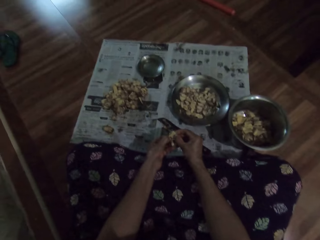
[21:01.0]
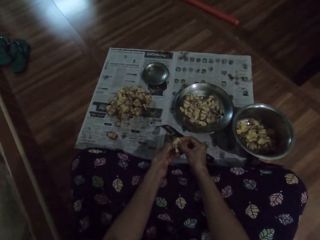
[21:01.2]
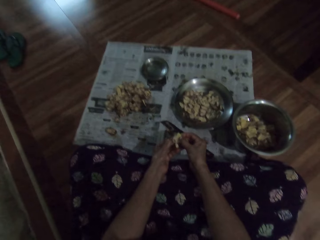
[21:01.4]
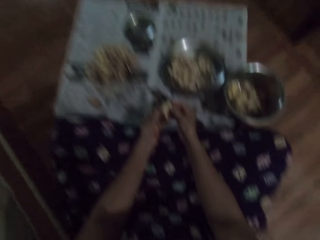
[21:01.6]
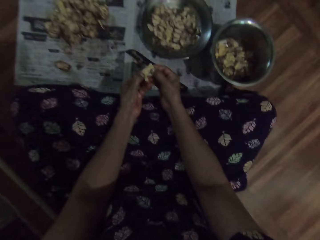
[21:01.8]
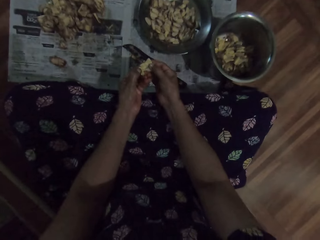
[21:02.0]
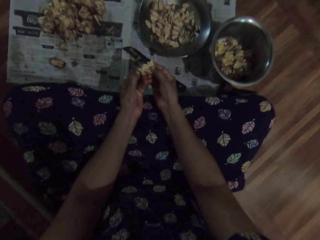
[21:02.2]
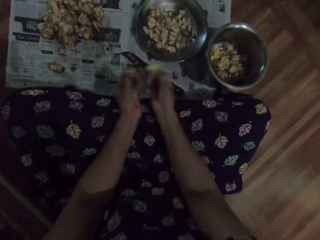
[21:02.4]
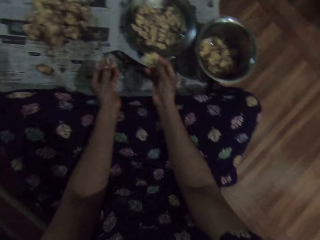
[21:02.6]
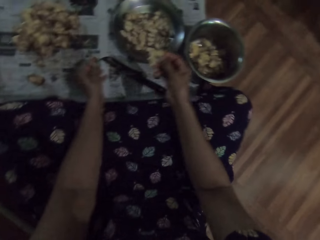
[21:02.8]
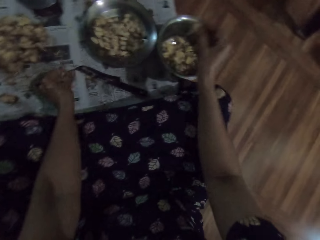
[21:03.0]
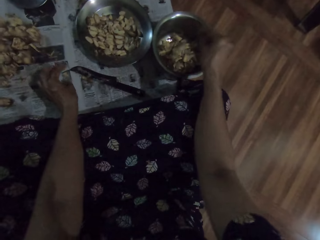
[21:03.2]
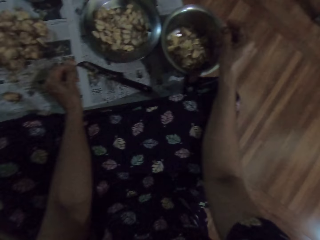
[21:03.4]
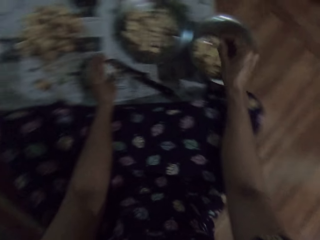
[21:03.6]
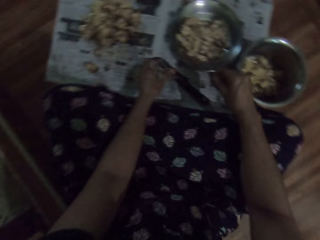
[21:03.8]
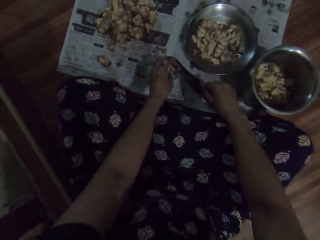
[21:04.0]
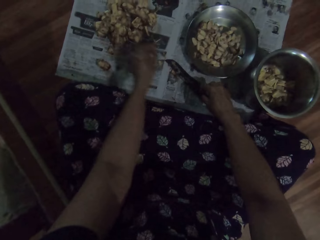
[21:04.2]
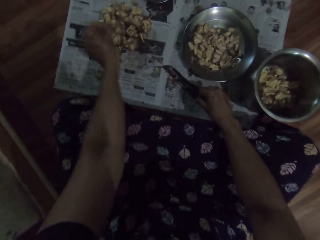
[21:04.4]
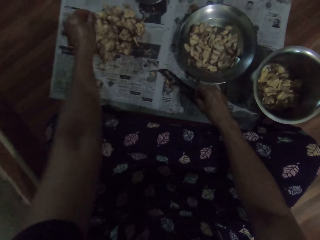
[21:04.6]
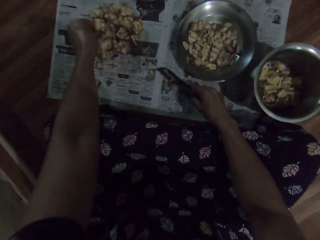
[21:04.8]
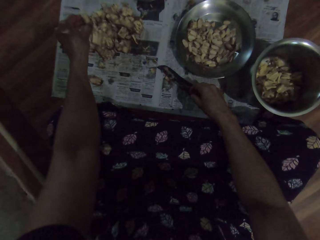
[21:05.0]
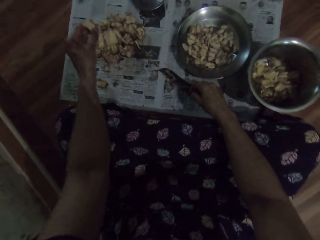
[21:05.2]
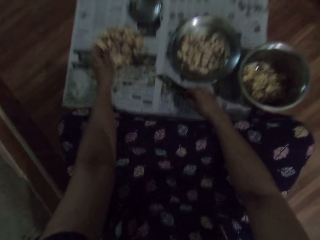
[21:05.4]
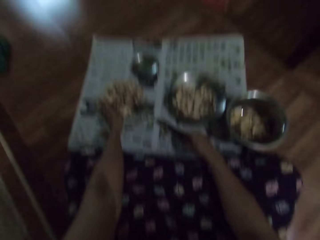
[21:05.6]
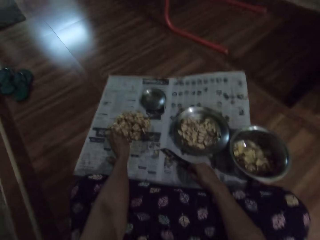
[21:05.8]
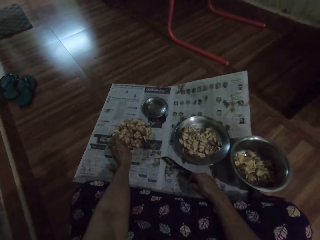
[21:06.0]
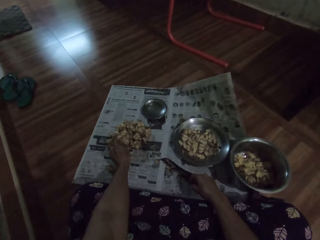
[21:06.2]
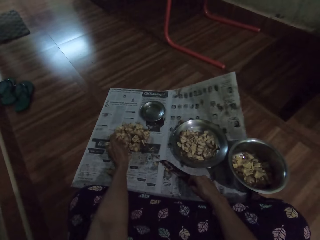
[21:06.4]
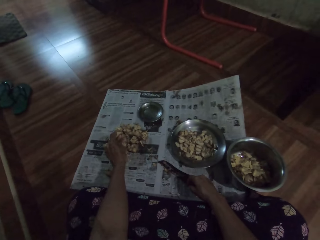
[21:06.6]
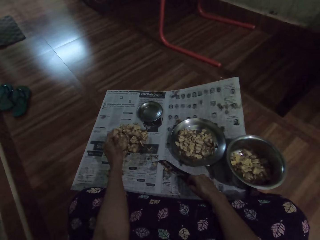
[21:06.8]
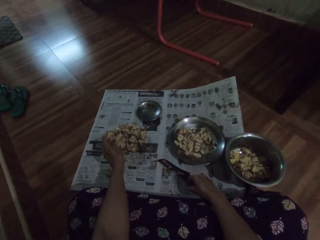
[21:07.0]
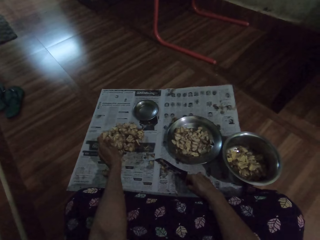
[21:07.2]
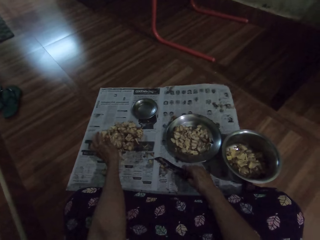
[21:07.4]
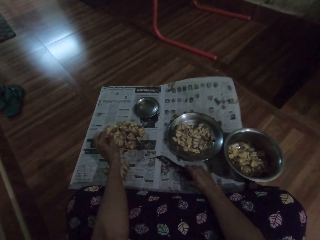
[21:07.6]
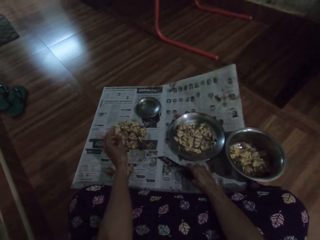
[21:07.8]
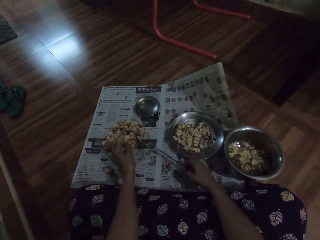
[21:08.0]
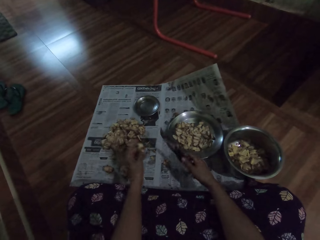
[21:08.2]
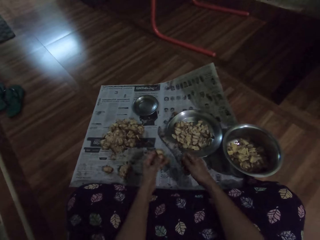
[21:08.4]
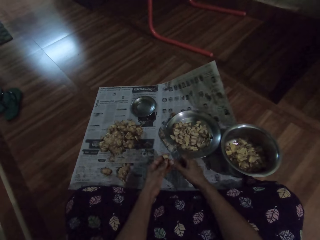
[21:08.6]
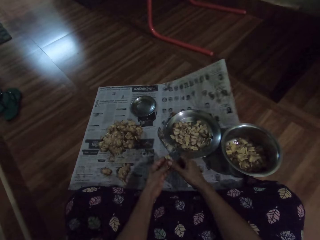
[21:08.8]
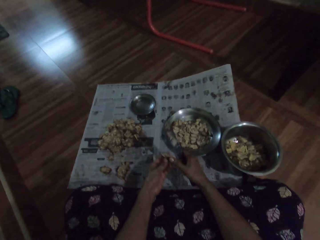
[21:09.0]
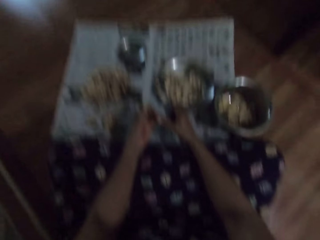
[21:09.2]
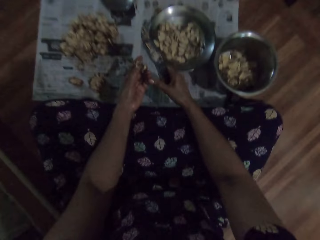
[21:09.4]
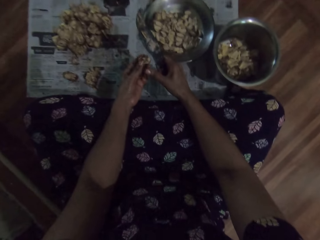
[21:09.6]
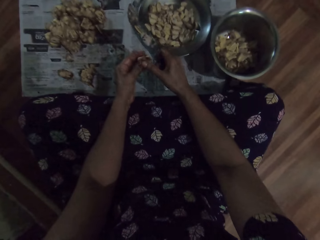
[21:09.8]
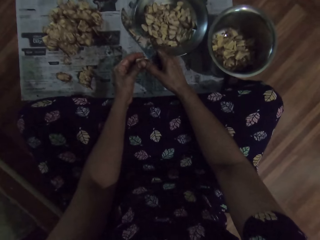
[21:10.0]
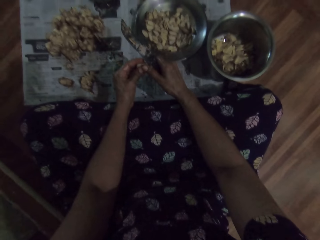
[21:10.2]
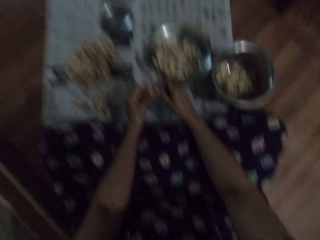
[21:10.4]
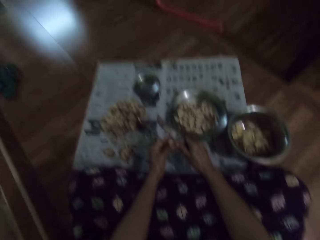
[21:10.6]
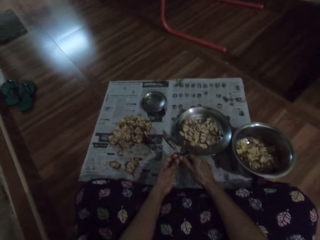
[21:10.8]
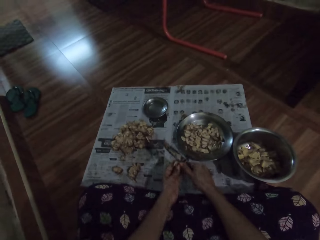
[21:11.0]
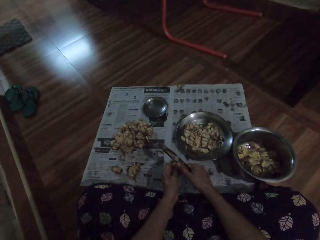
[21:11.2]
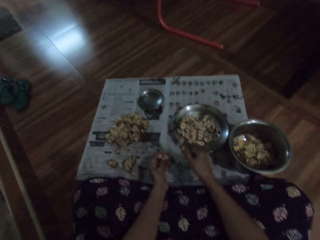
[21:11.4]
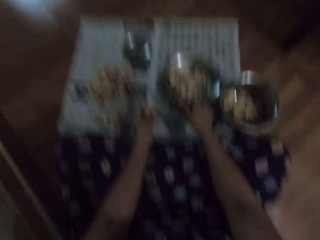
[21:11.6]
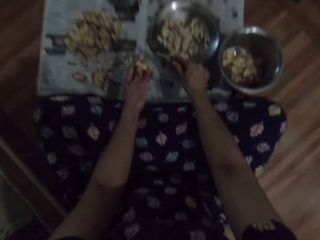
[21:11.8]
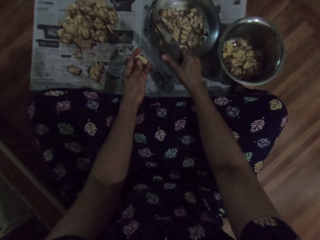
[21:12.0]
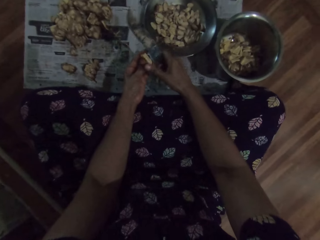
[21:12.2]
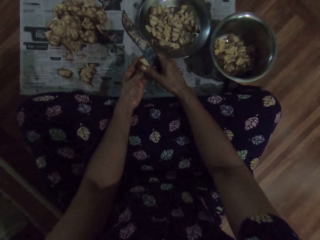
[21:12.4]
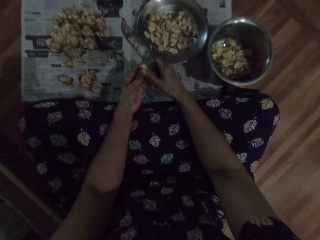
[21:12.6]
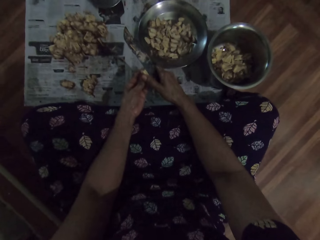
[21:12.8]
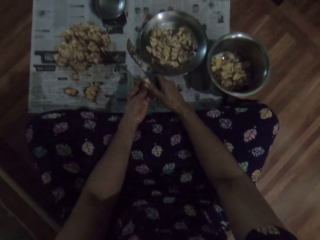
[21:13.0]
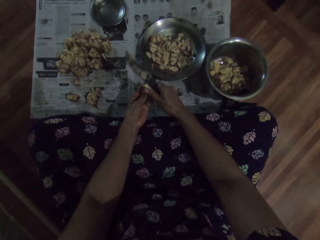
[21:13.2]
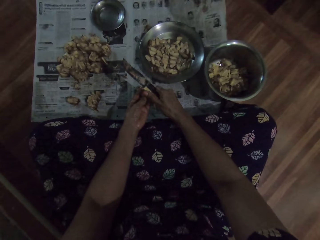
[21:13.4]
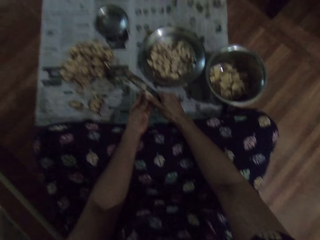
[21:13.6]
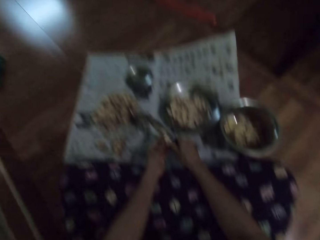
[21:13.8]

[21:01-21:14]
The camera wearer drops the garlic clove or sapote fruit in the plate on the floor with her right hand. She places the dirt in the basin. She picks up the garlic clove from the bunch of garlic cloves on the floor with her left hand. She picks the knife. She cuts the garlic clove in her left hand with the knife in her right hand. She peels the sapote fruit. She drops a part of the garlic clove on the floor with the knife in her right hand.

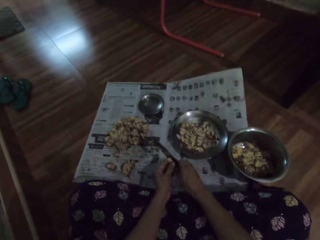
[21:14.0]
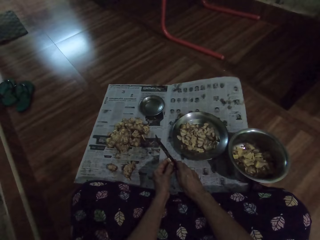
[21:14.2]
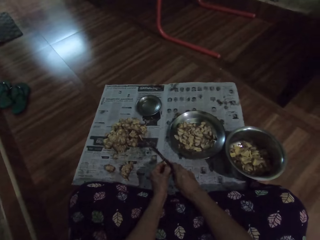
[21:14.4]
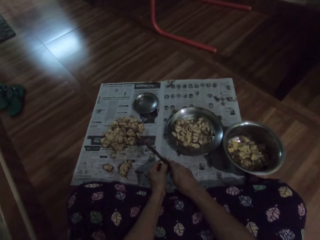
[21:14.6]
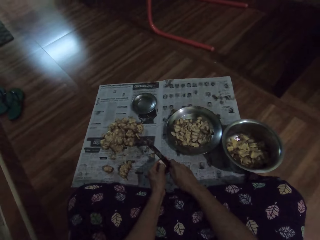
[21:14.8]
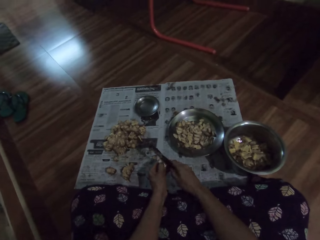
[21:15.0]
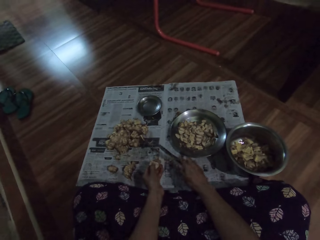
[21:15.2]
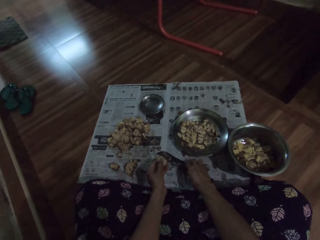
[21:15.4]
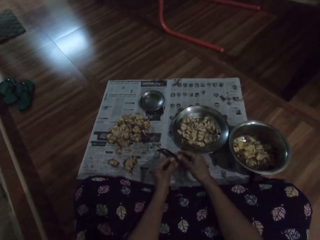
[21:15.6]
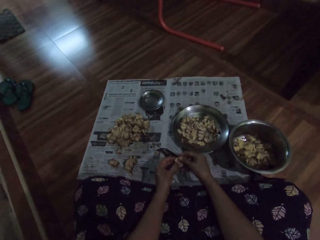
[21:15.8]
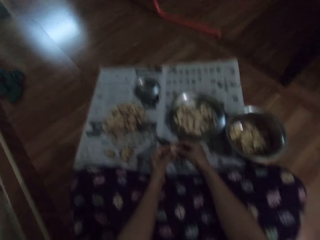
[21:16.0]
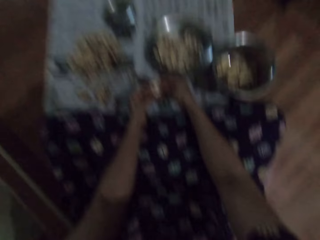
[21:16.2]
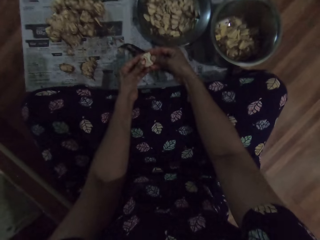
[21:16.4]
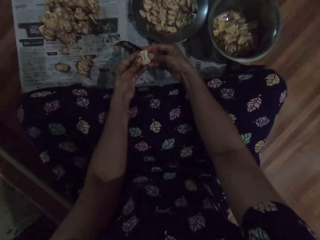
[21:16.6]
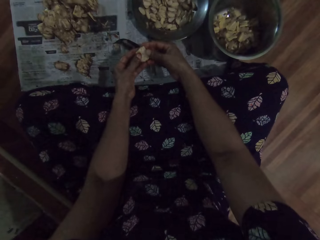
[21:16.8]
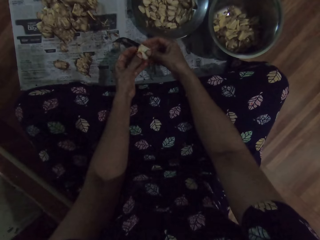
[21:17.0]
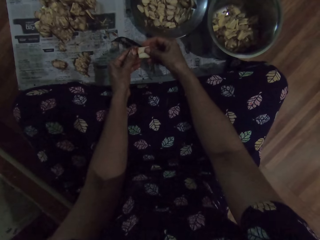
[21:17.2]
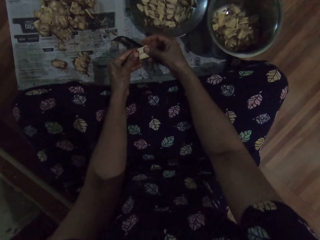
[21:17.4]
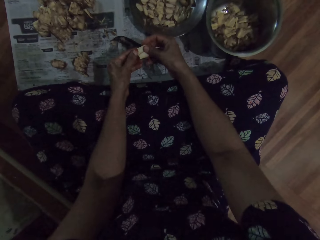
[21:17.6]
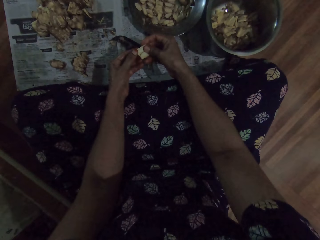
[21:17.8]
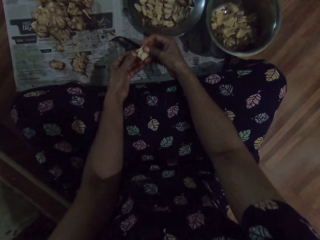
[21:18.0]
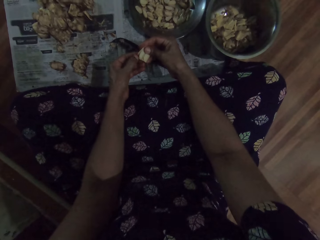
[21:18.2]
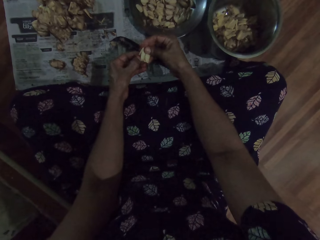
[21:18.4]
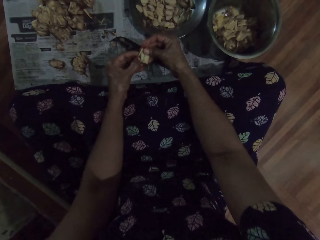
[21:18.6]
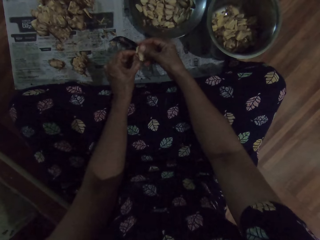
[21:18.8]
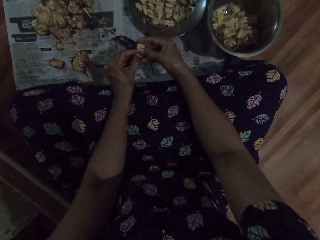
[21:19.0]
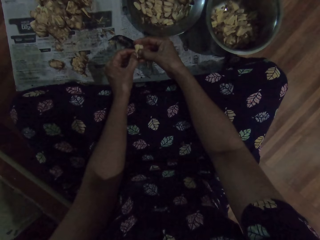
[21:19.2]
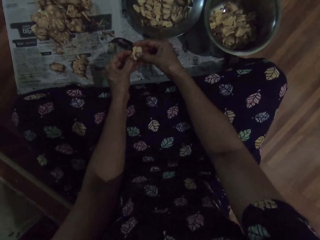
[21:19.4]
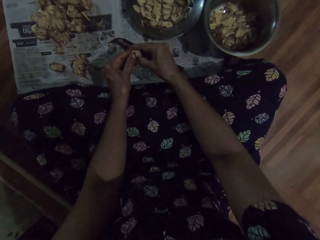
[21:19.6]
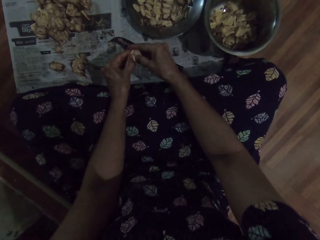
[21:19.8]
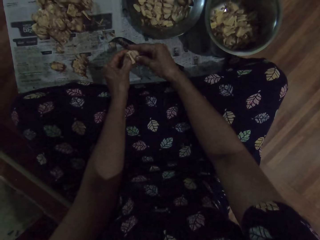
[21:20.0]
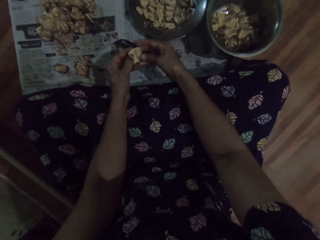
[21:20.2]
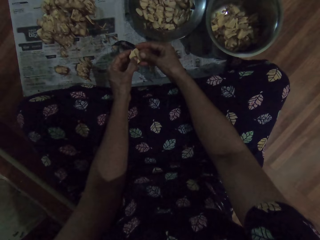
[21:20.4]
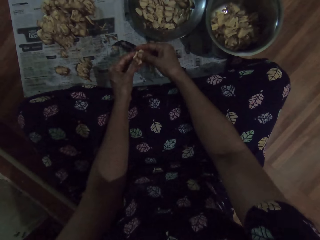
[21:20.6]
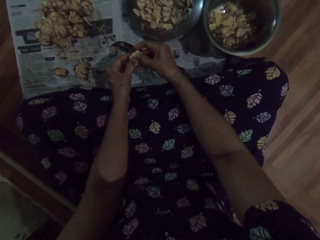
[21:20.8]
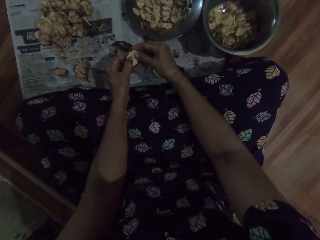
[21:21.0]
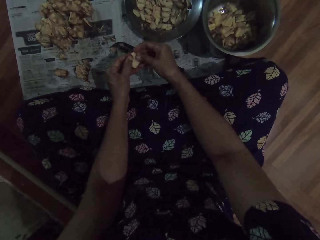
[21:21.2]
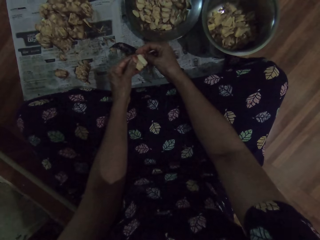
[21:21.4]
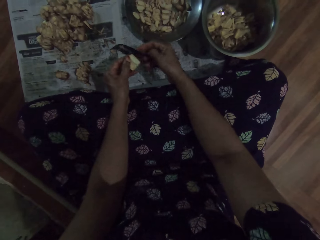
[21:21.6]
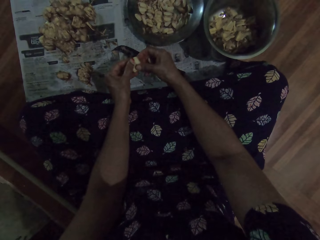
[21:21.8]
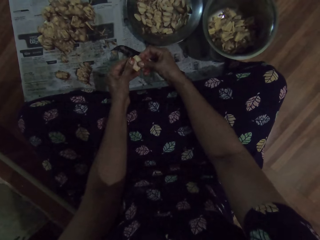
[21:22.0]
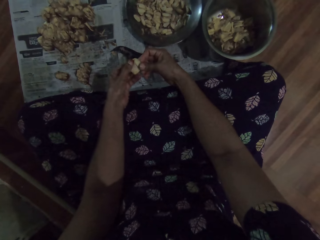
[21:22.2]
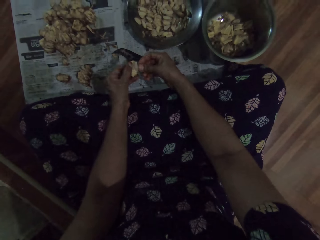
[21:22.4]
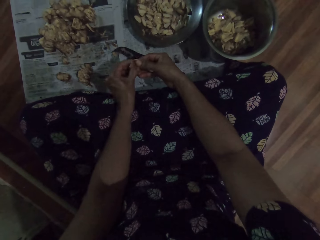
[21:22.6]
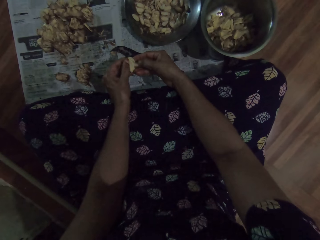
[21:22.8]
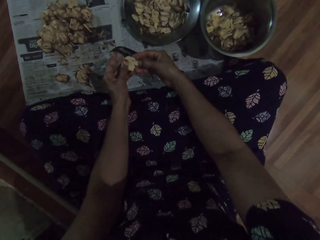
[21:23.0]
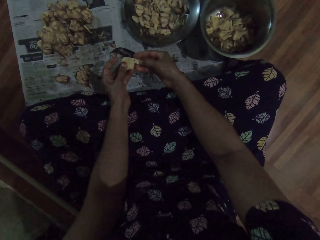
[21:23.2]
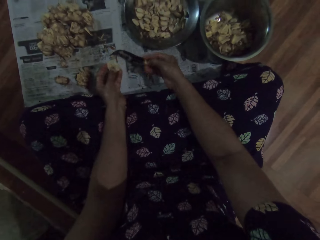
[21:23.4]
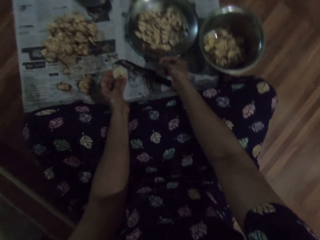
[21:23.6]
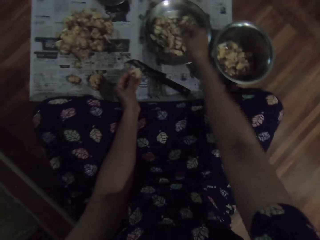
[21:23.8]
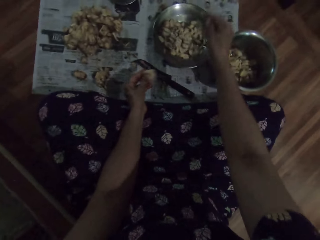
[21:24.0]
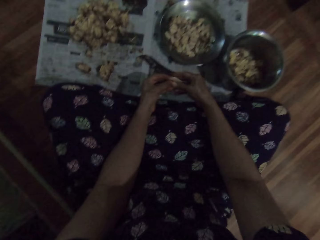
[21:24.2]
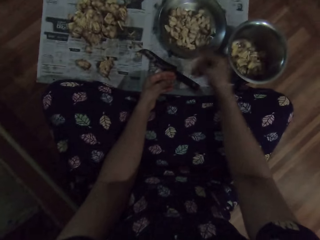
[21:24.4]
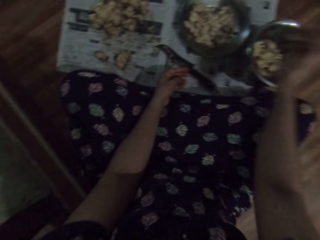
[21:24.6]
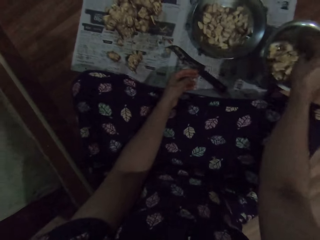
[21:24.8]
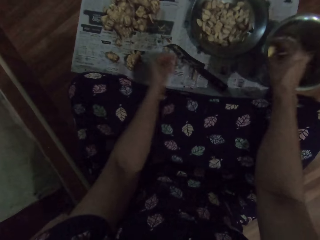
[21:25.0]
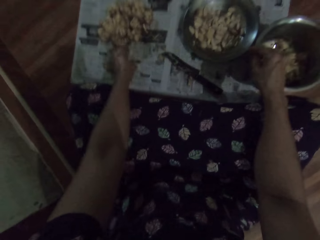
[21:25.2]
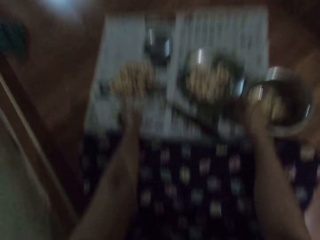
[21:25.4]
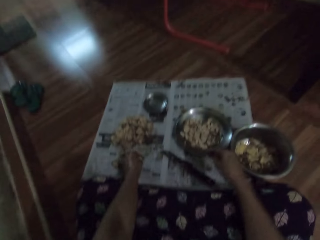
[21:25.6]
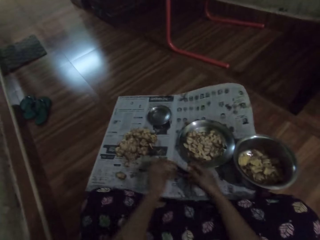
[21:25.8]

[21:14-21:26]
The camera wearer drops the knife on the floor with her right hand. She peels the garlic clove with her hands. She drops the garlic clove in the plate on the floor with her right hand. She collects the garlic clove from her left hand with her right hand. She places the seed in the basin. She drops the garlic clove in the plate on the floor with her right hand. She places the dirt in the basin. She picks up the garlic clove from the bunch of garlic cloves on the floor with her left hand.
